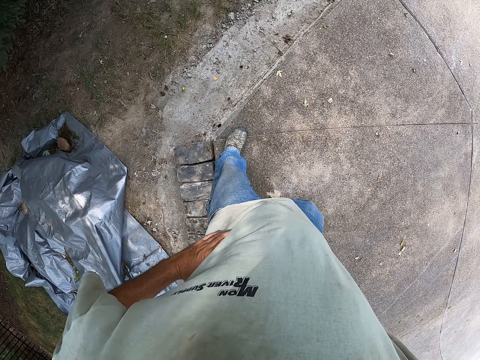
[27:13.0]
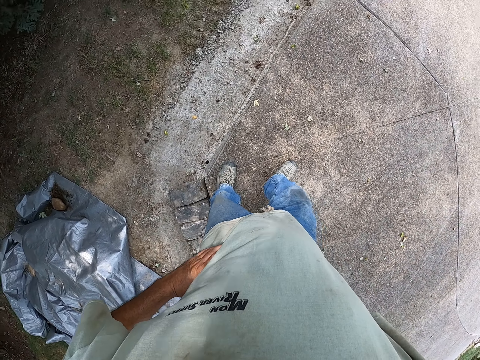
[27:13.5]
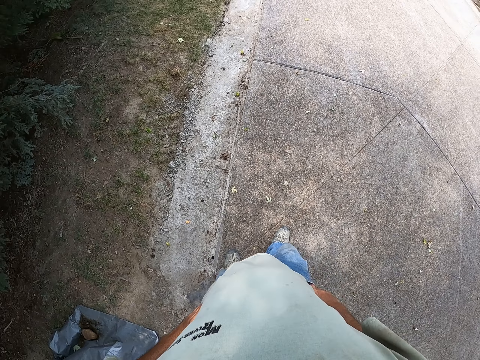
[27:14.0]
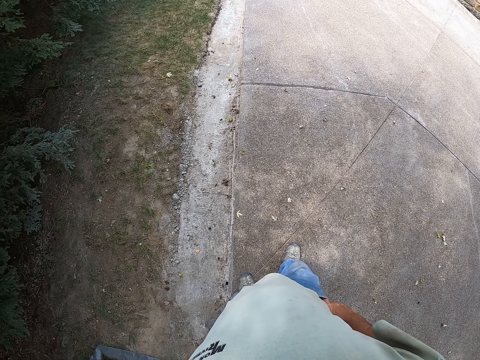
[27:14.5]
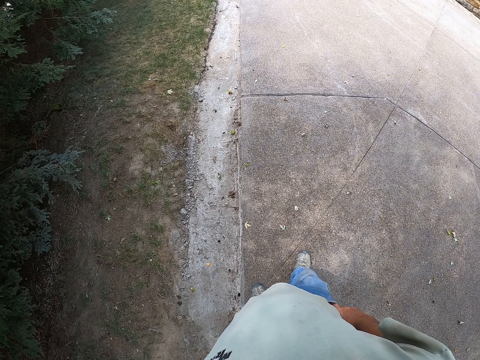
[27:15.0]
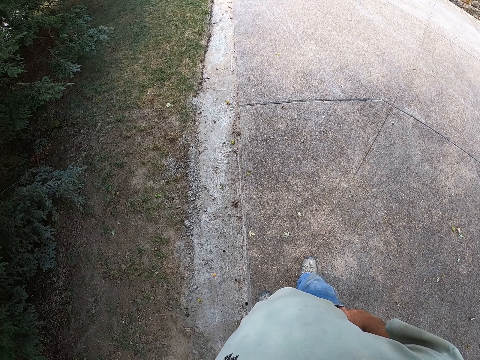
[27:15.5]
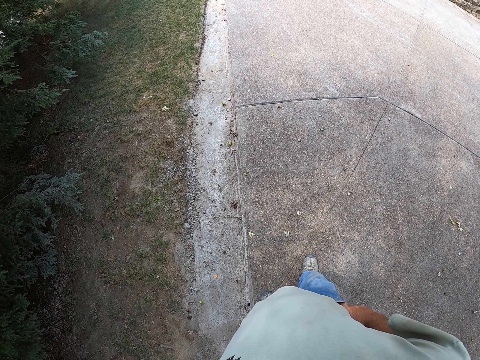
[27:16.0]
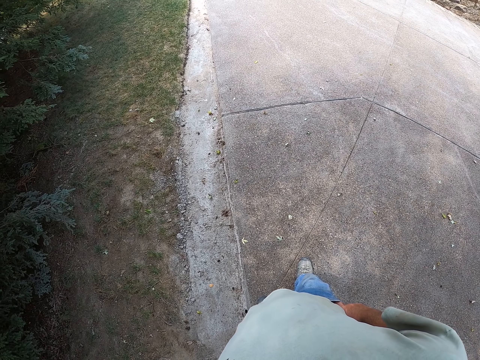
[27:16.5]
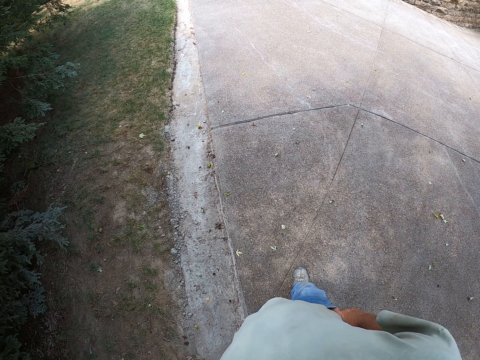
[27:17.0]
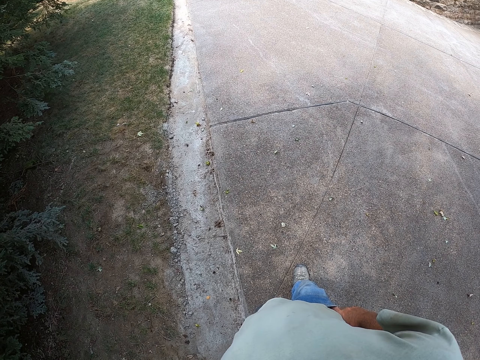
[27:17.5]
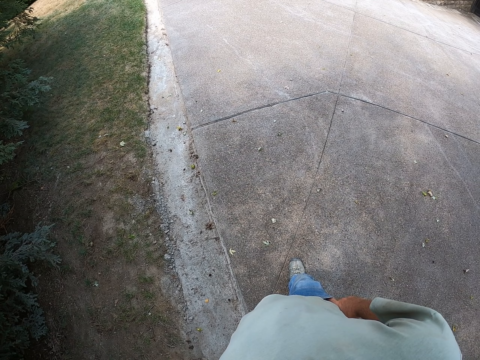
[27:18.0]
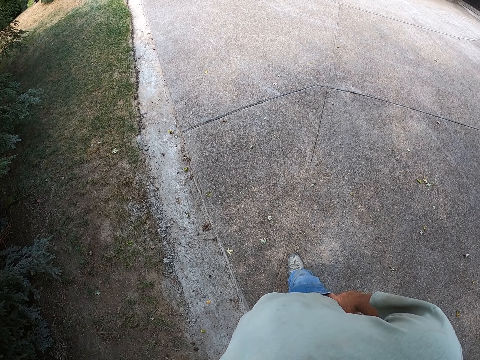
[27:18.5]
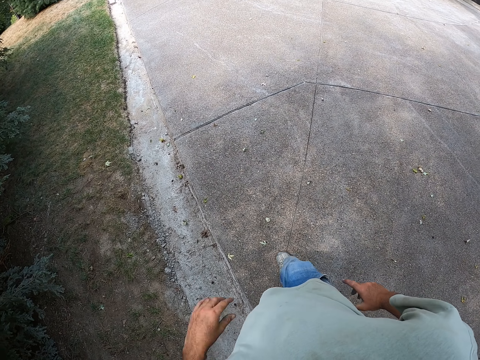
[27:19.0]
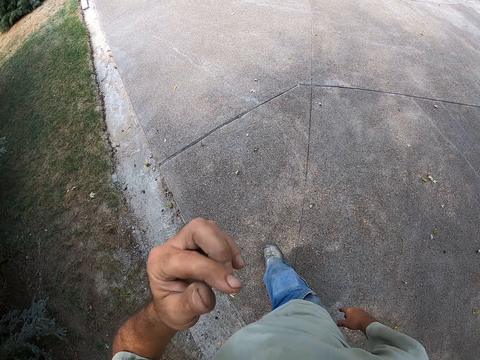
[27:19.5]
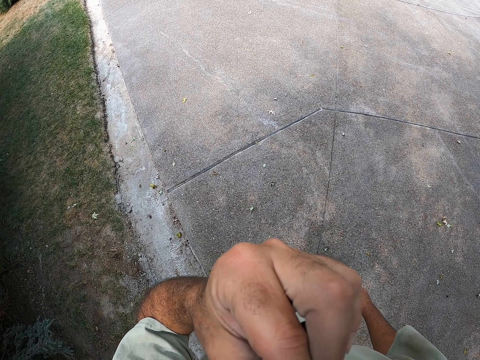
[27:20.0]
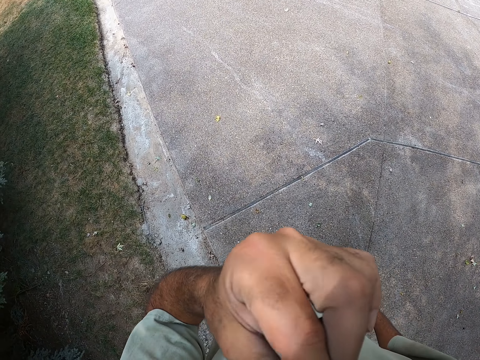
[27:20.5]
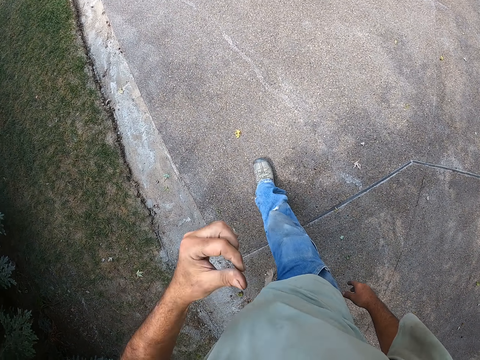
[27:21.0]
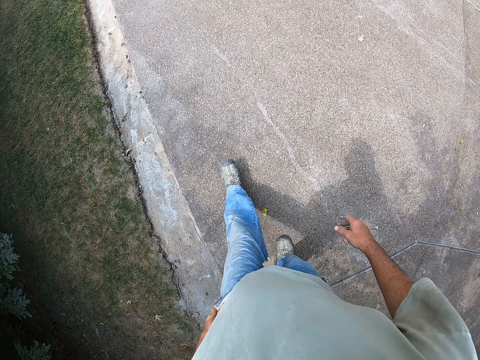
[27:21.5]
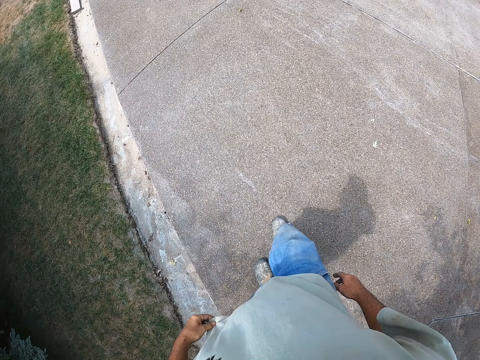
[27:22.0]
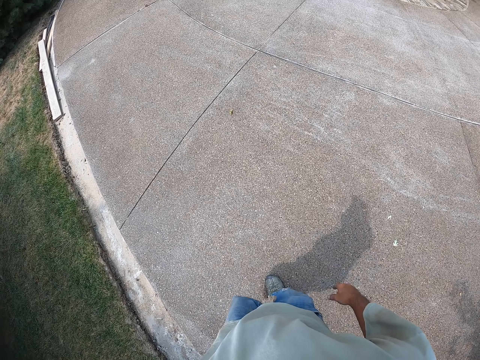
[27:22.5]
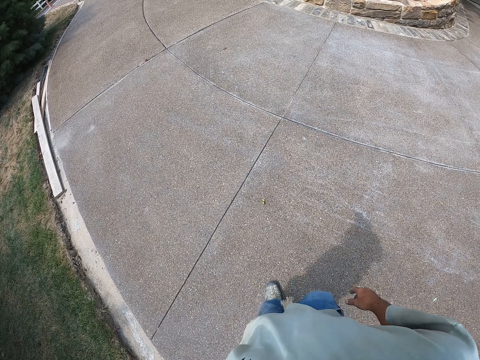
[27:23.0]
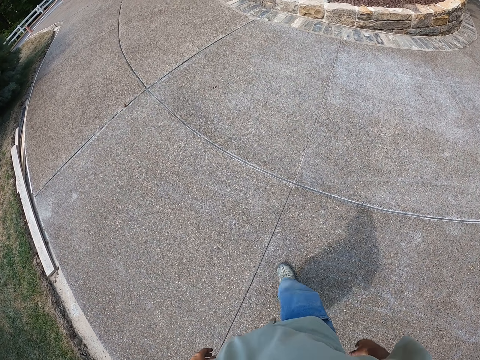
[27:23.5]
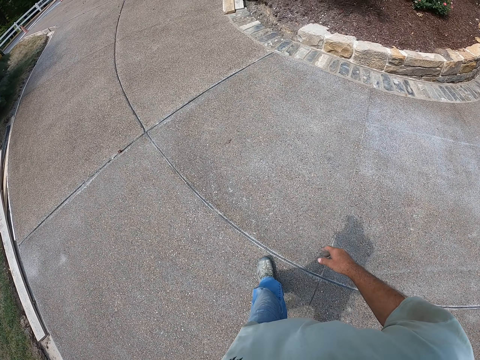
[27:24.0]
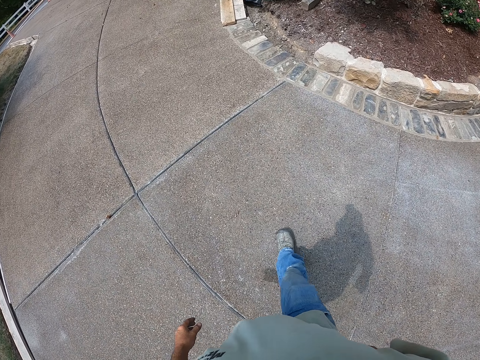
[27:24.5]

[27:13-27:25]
The camera wearer stands on the sidewalk. They look at the sidewalk. They look at the sidewalk again. They lift the hand and walk on the sidewalk.

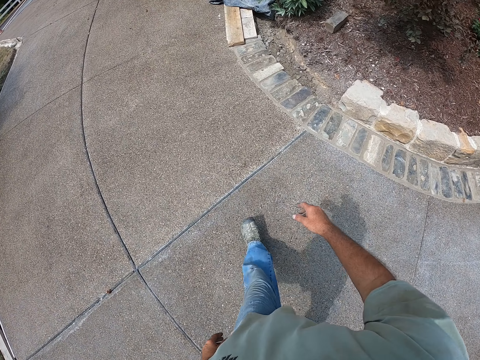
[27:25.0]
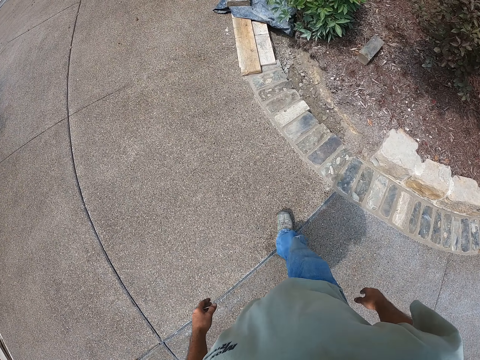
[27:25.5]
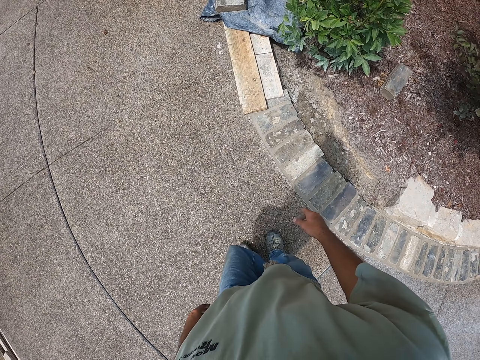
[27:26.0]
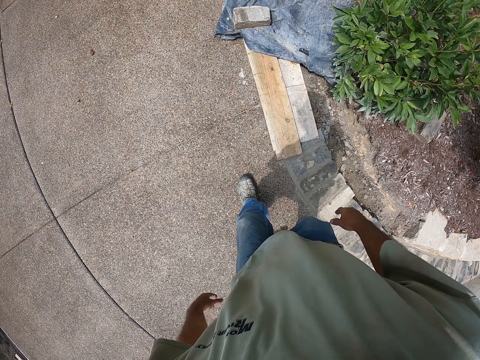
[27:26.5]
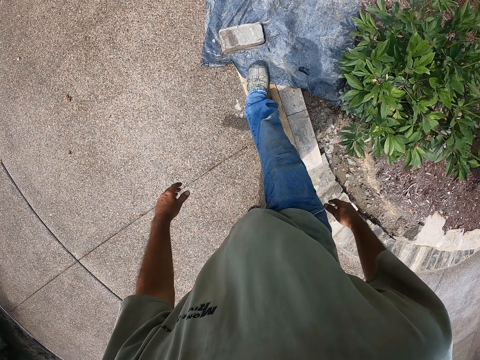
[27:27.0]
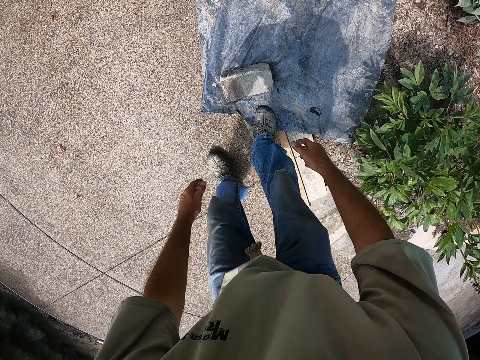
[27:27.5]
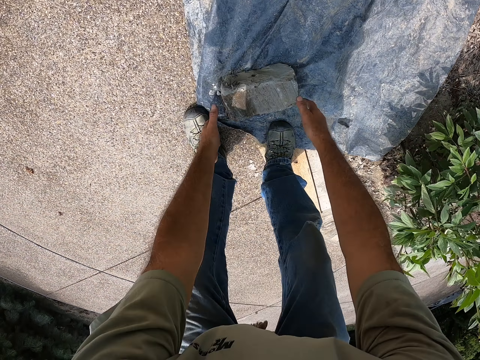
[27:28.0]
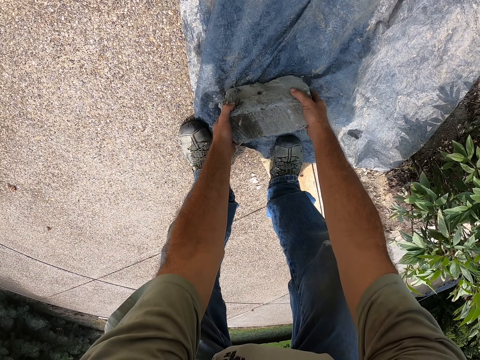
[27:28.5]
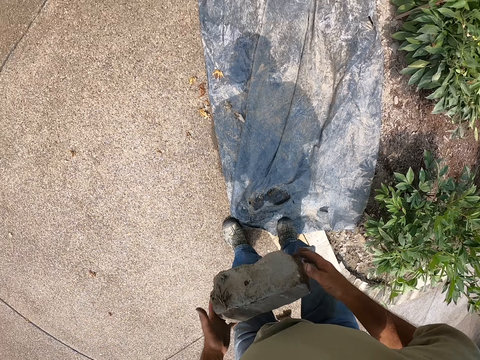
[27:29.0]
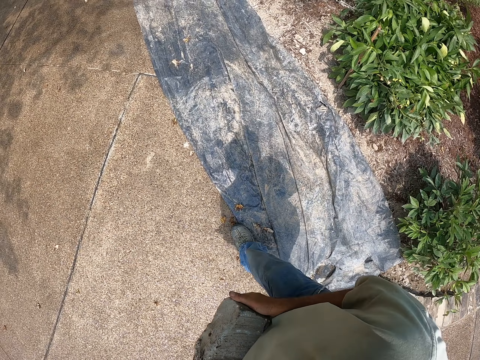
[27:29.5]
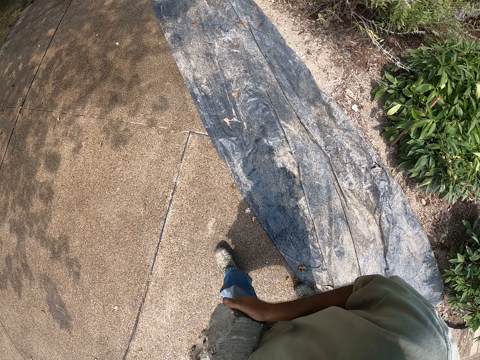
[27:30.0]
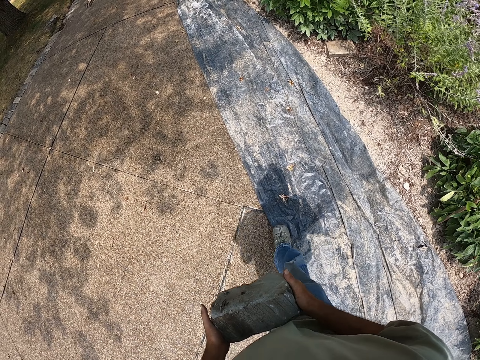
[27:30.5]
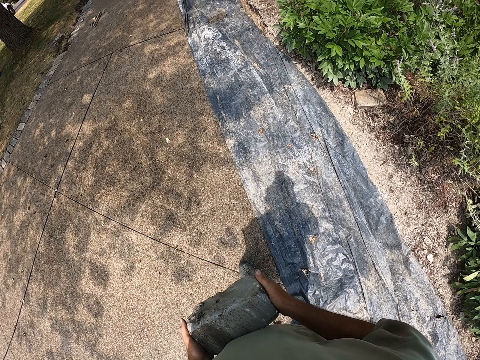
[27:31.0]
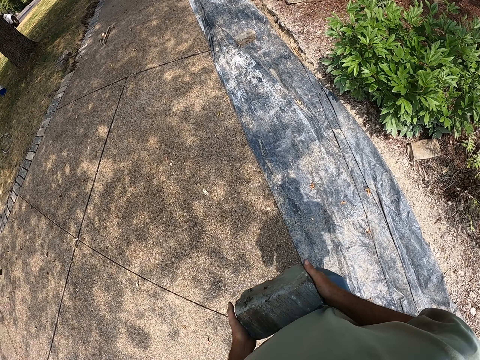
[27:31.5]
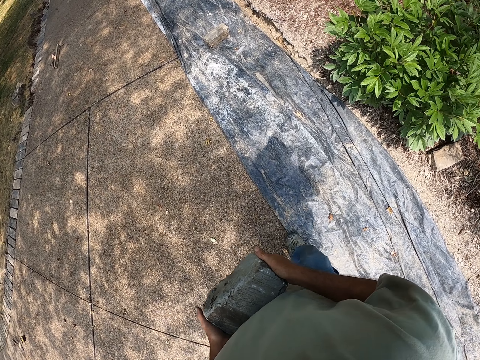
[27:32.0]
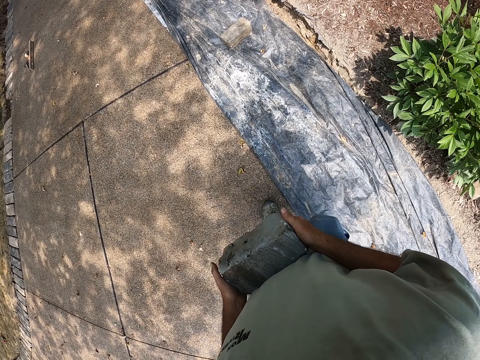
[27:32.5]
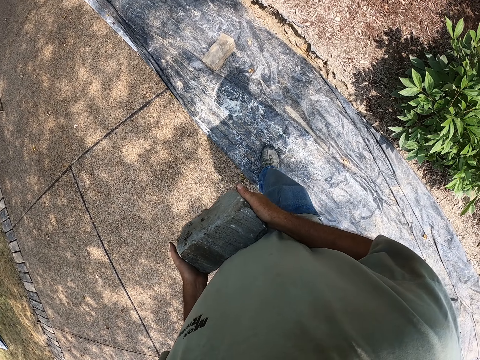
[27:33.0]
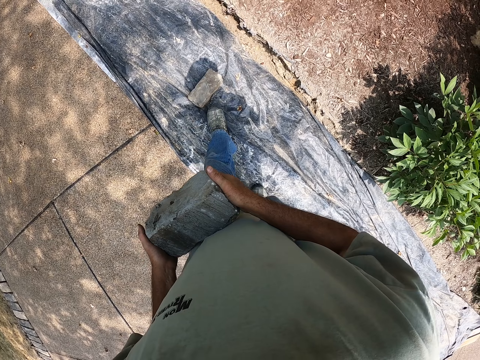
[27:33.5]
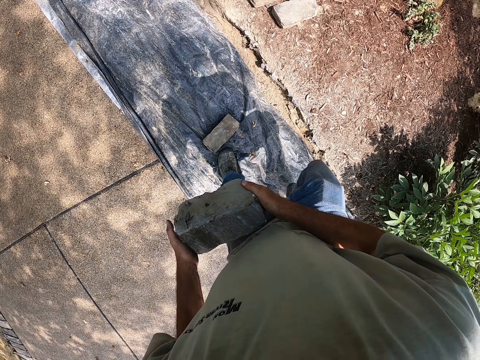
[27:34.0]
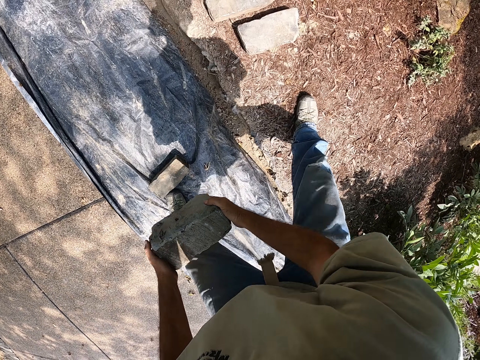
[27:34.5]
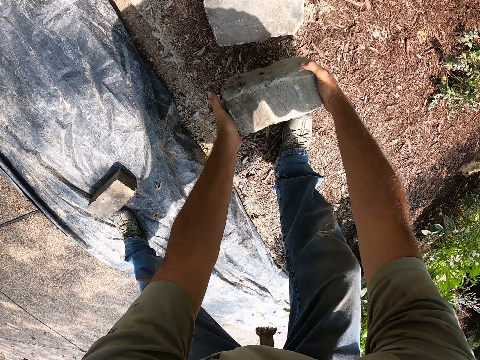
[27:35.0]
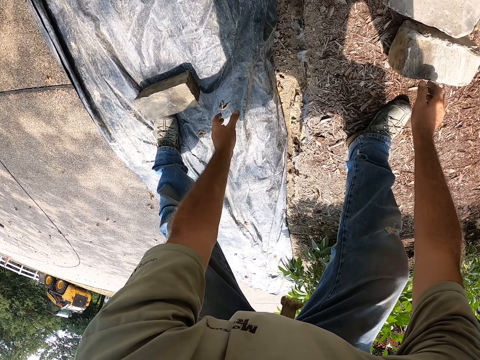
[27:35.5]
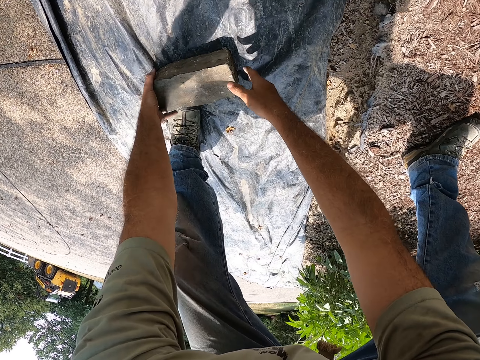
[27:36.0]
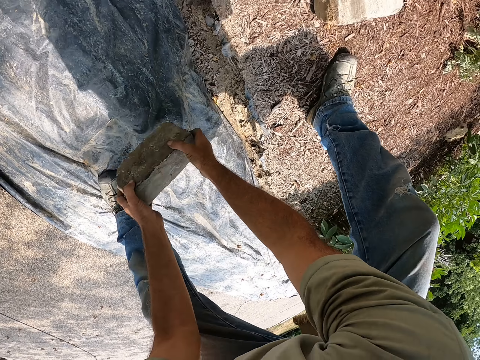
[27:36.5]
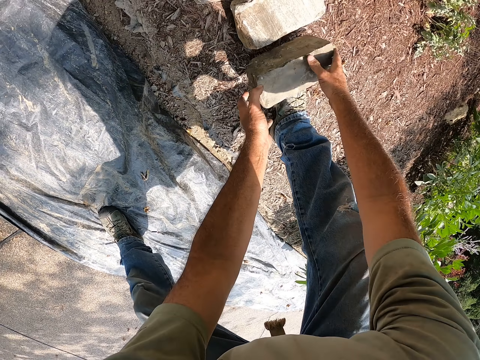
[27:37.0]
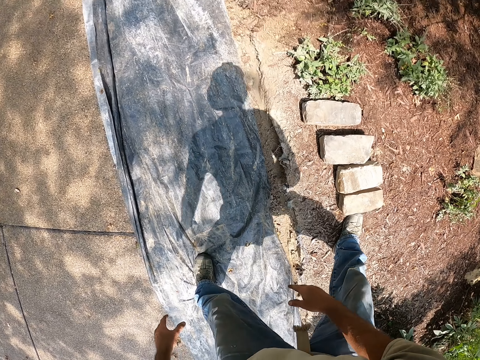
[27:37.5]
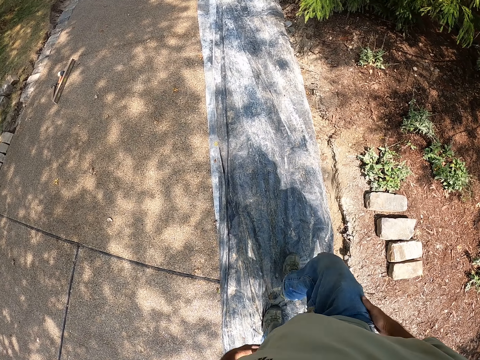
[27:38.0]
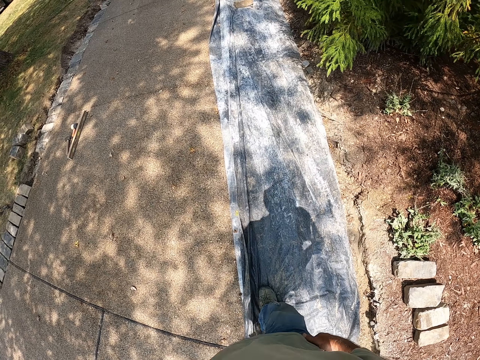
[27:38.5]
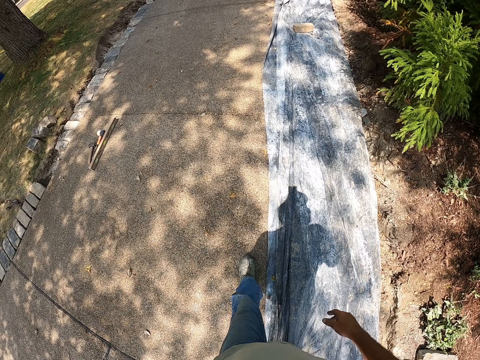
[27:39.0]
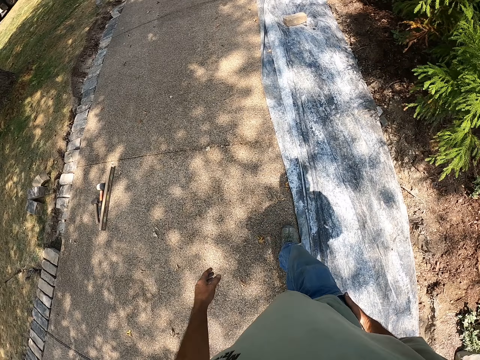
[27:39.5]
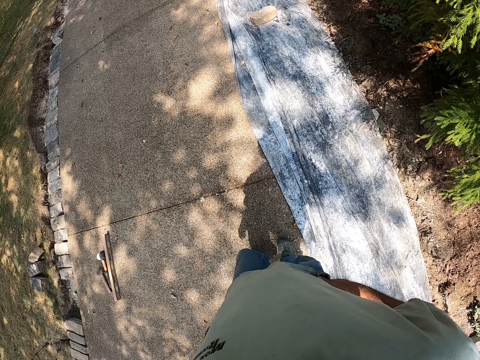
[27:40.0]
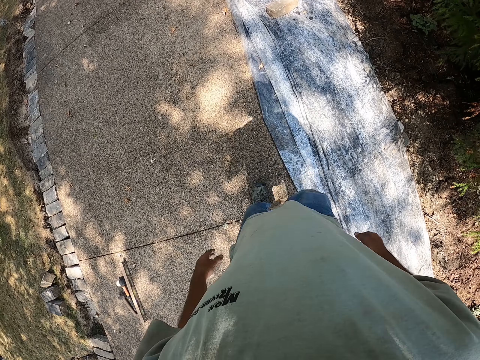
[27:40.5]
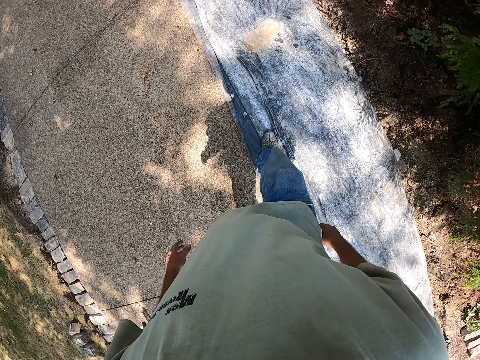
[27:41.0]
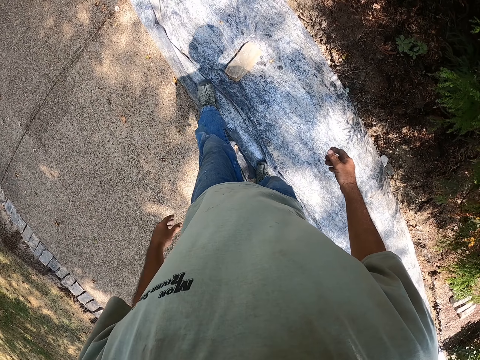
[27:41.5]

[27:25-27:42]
The camera wearer carries a brick. They pick up the brick, hold the brick, and walk beside the plastic paper. They put the brick down on the ground. They pick up the brick from the ground. They put the brick down. They walk beside the plastic paper.
